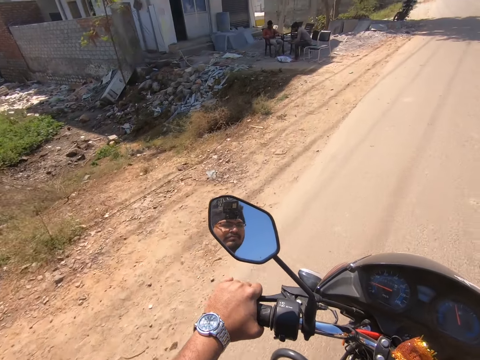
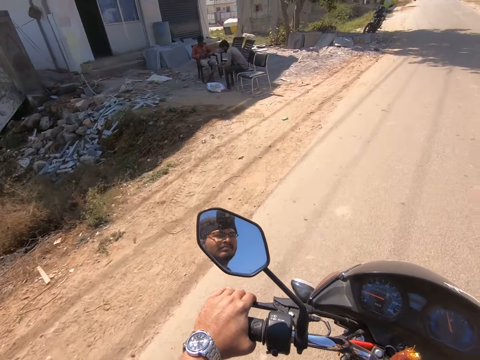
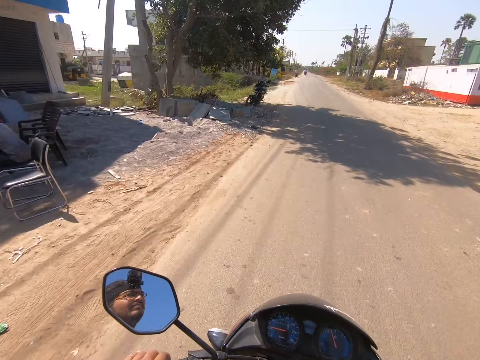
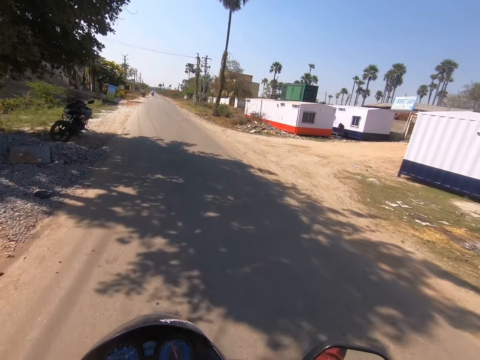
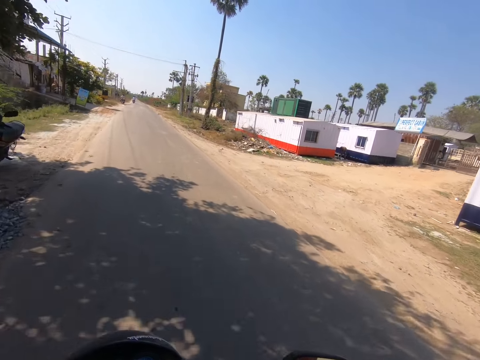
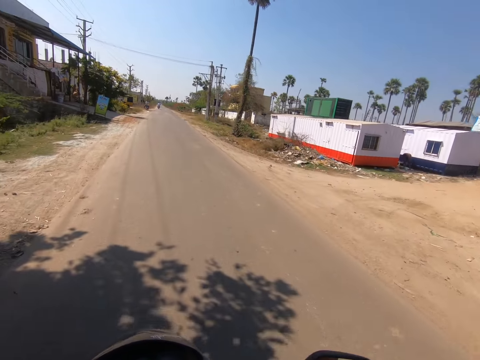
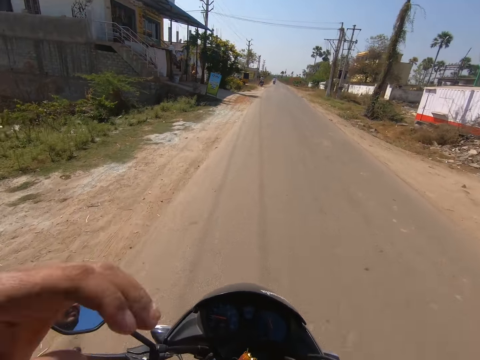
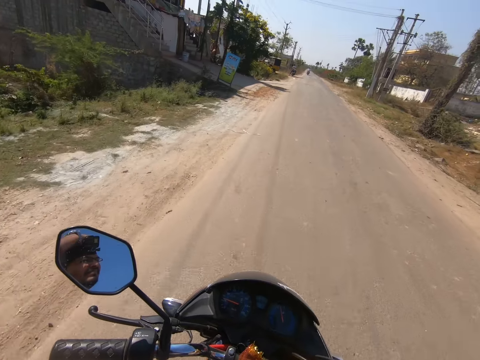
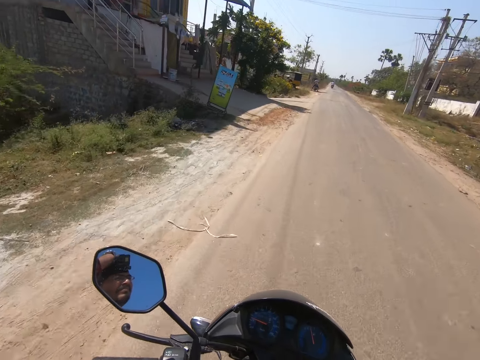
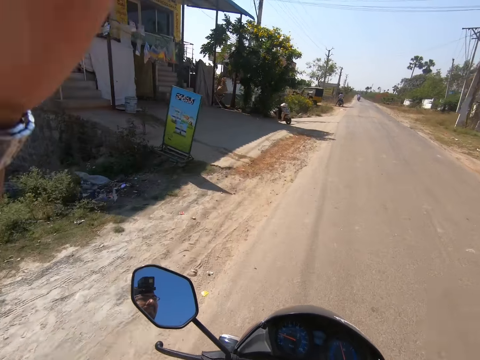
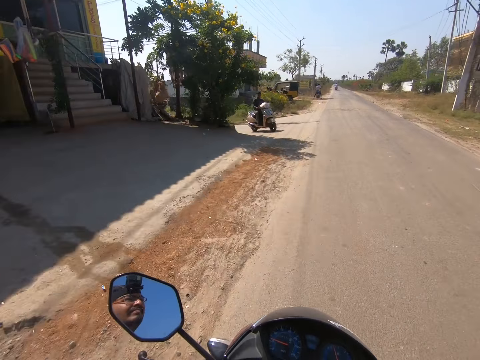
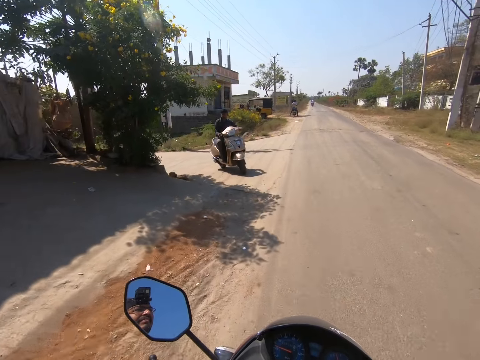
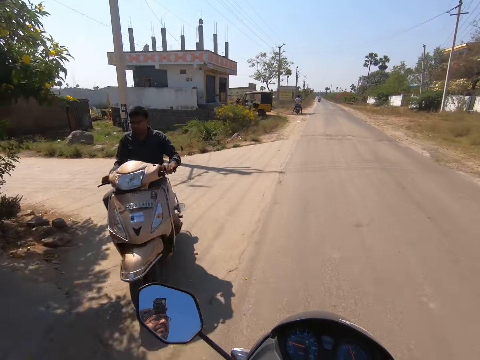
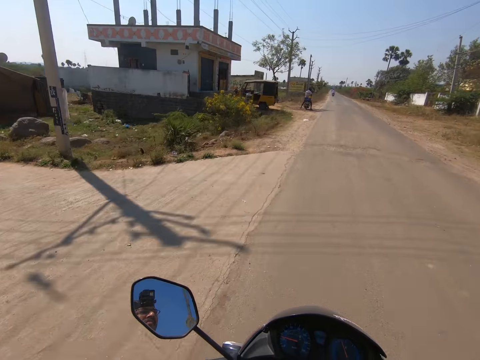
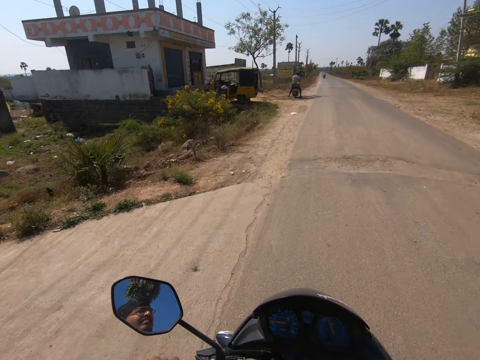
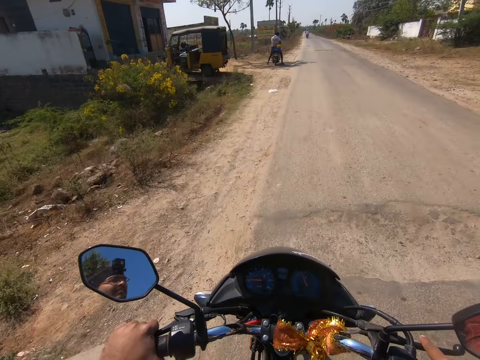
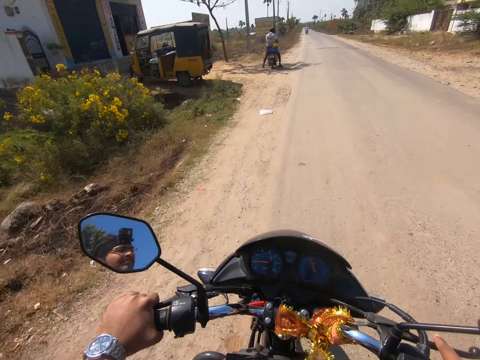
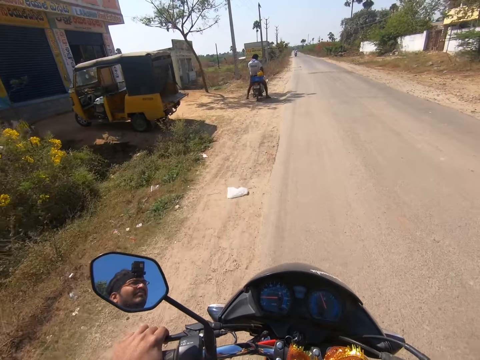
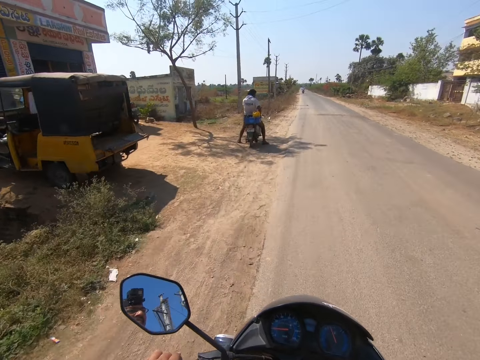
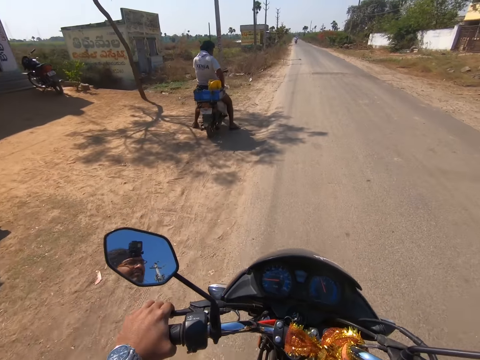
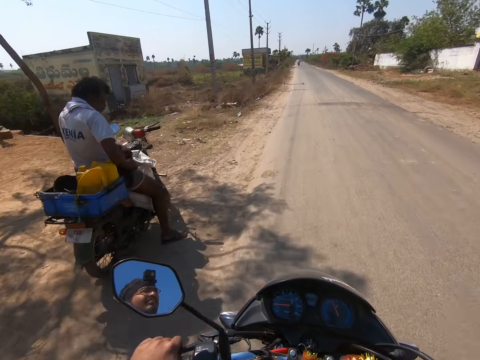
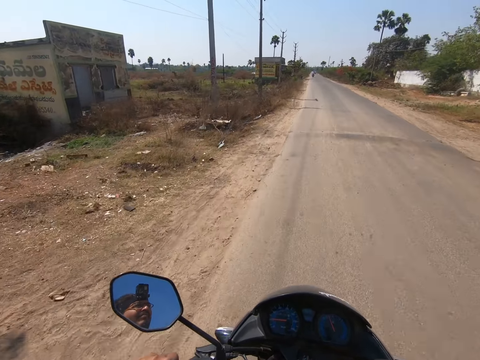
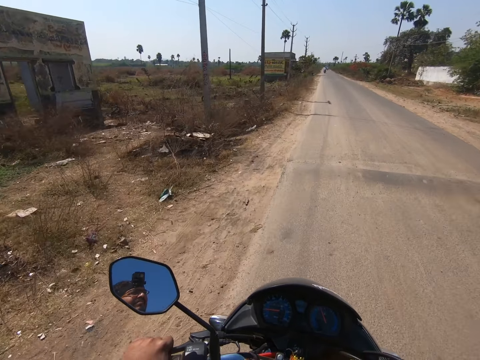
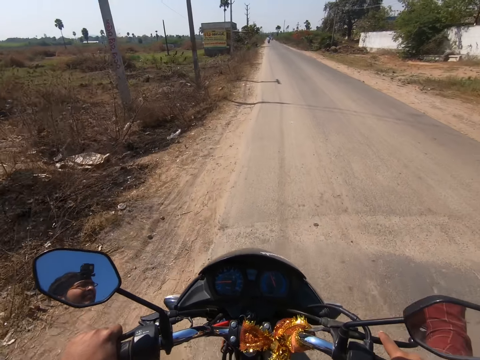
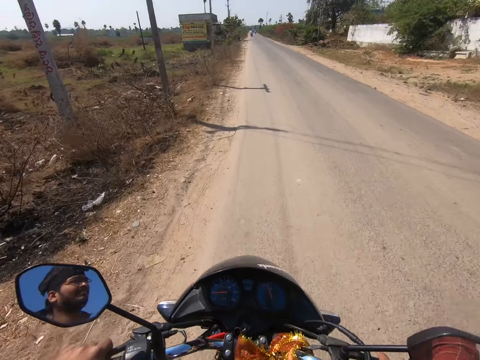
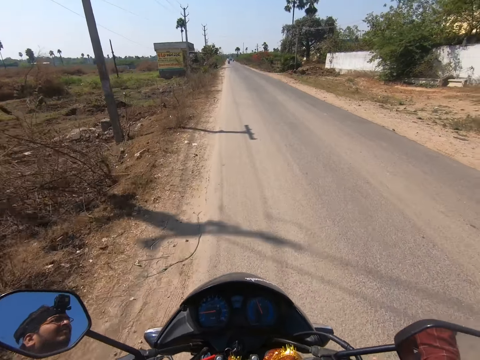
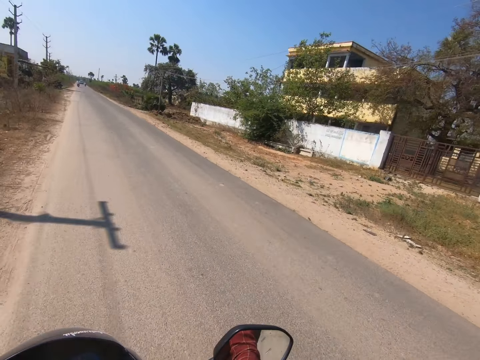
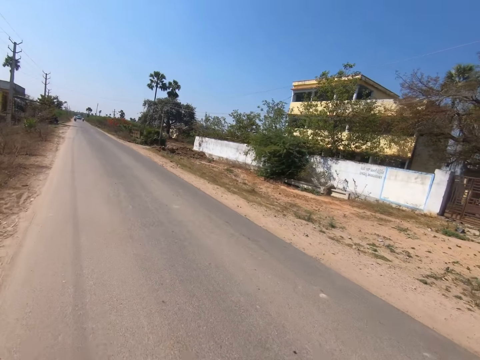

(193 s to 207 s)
The camera wearer raises his left hand. He touches his head. He holds the clutch of the motorcycle with his left hand. He rides the motorcycle. He rides past a motorcyclist. He rides past another motorcyclist.

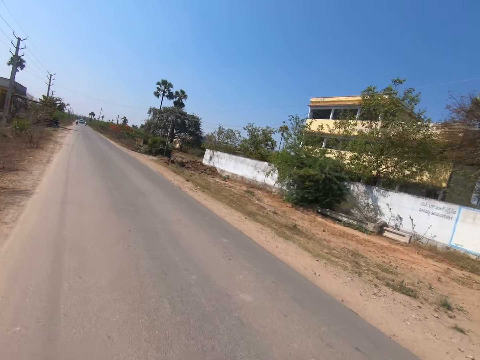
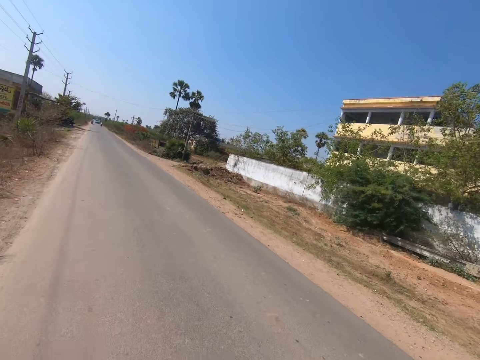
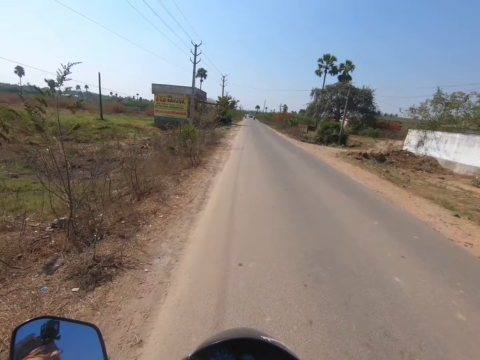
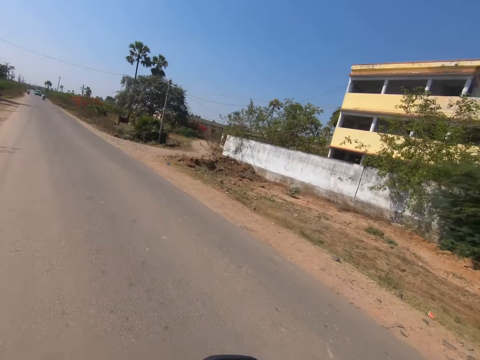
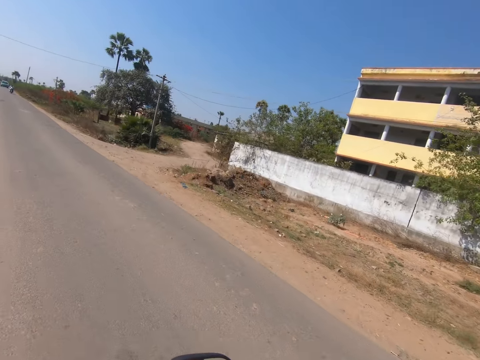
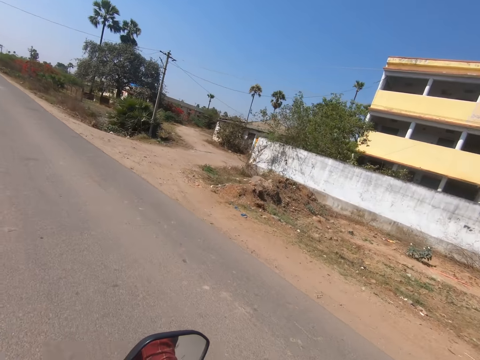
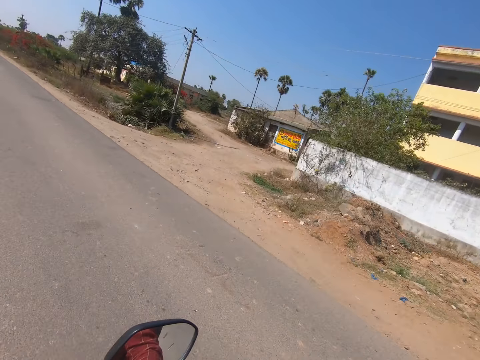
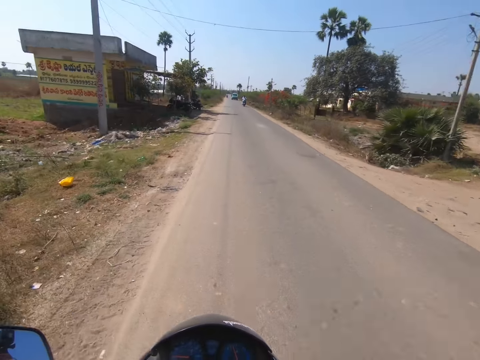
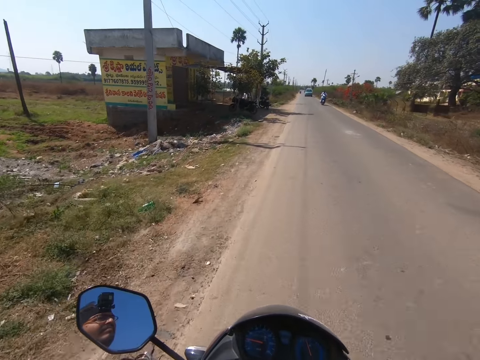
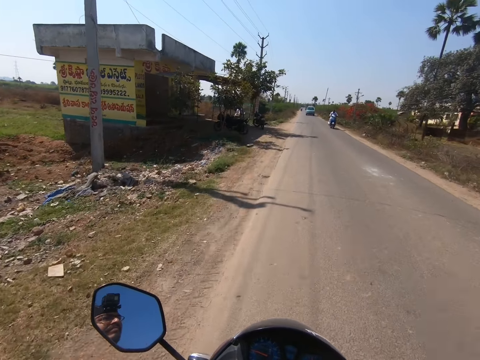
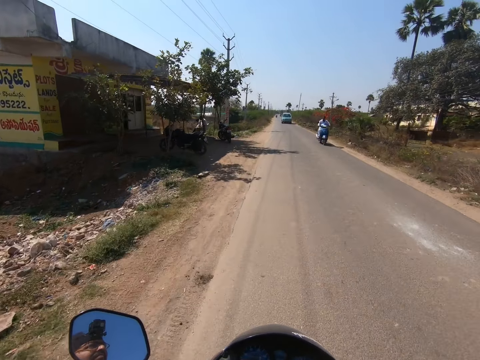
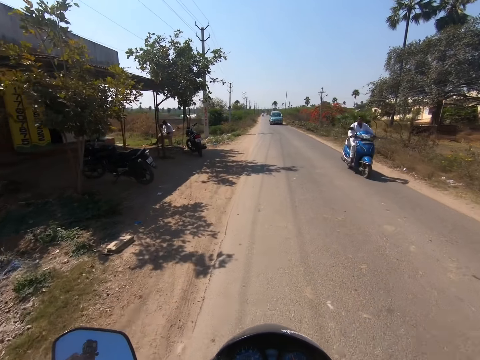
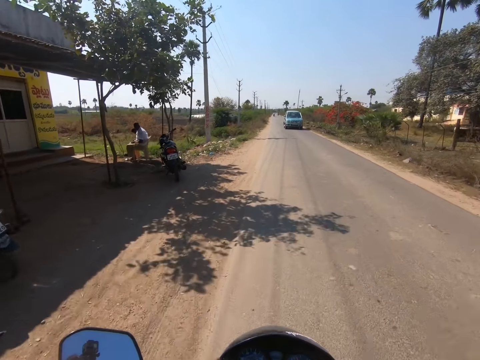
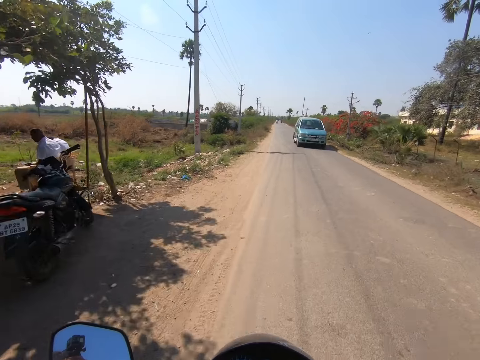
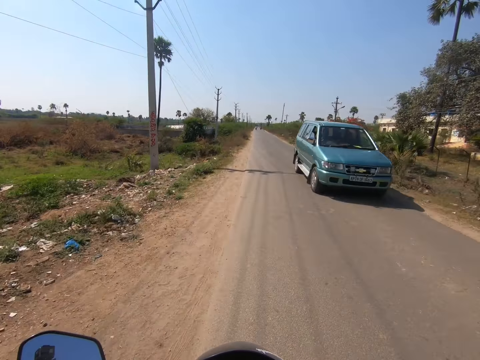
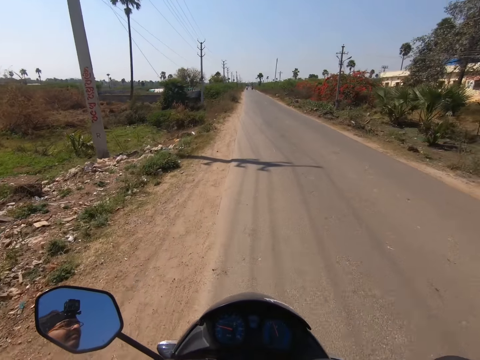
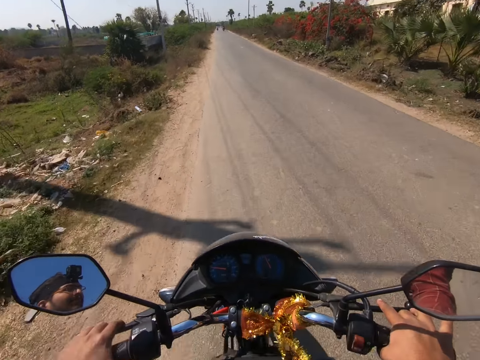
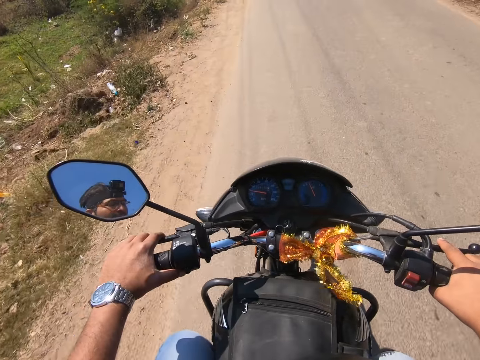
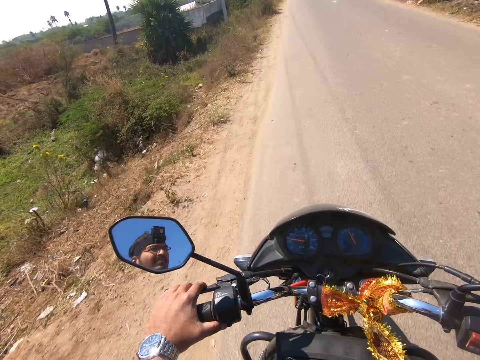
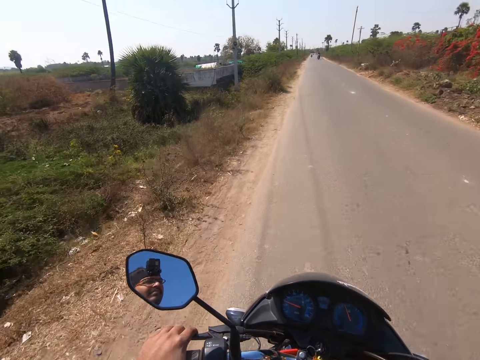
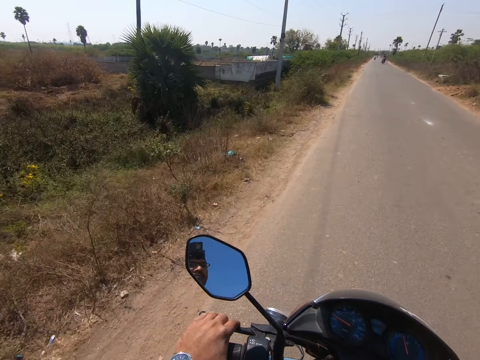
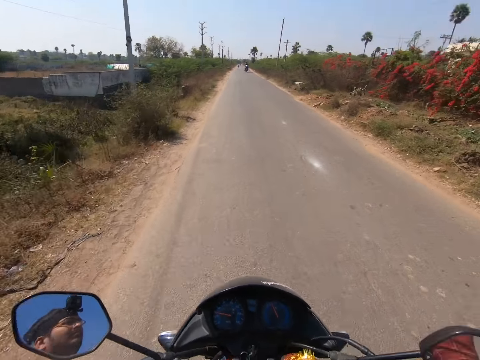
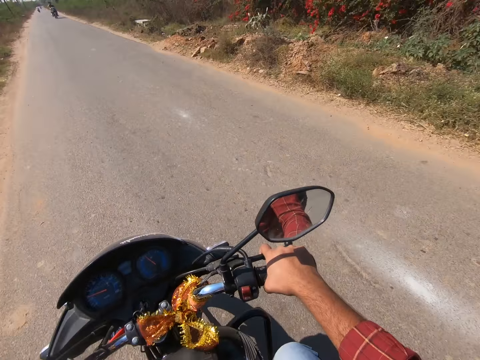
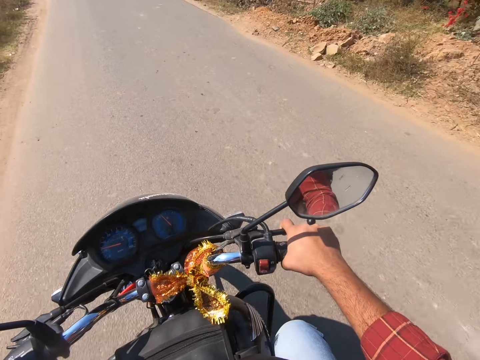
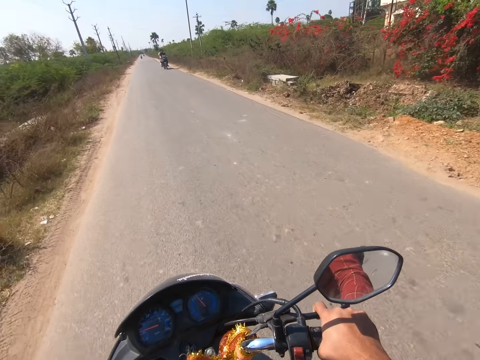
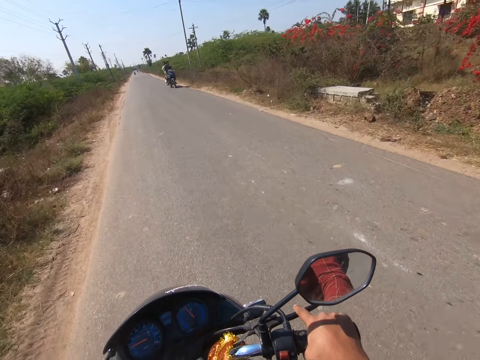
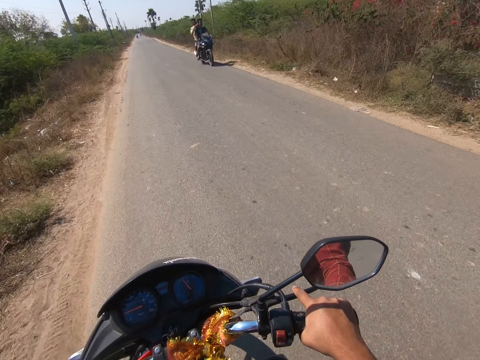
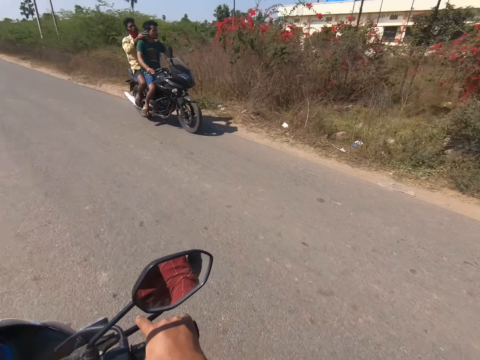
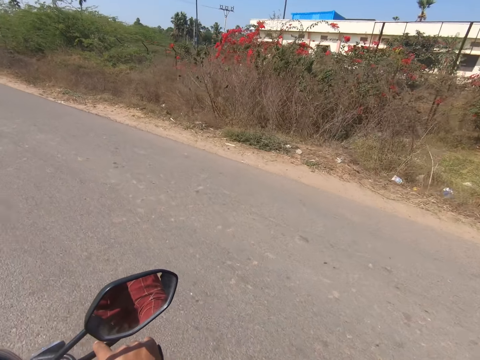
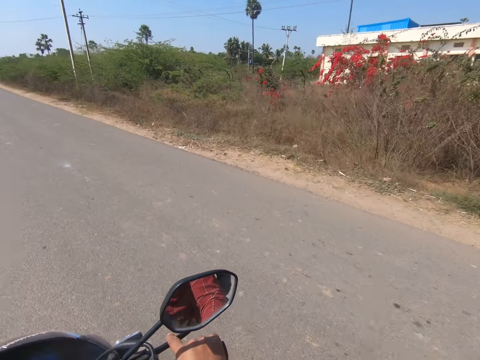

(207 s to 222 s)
The camera wearer looks around. They ride the motorcycle. They ride past a motorcyclist. They ride past a man. They ride past a blue vehicle. They look at the side mirror. They ride past another motorcyclist and a passenger. They look around.
